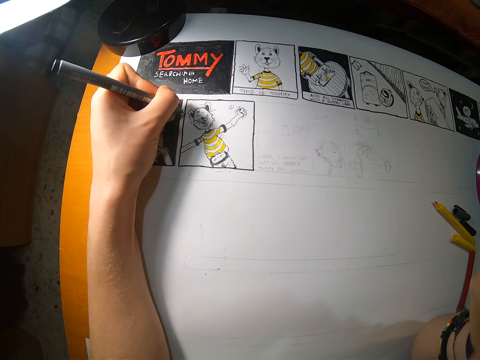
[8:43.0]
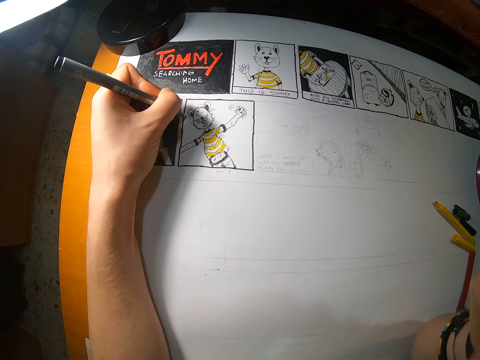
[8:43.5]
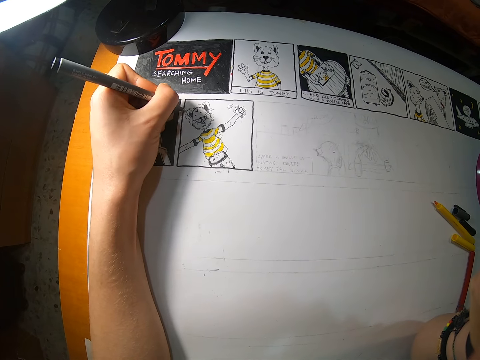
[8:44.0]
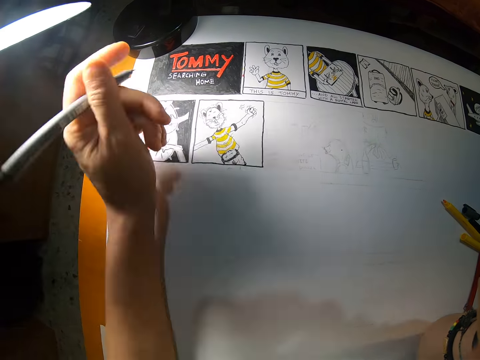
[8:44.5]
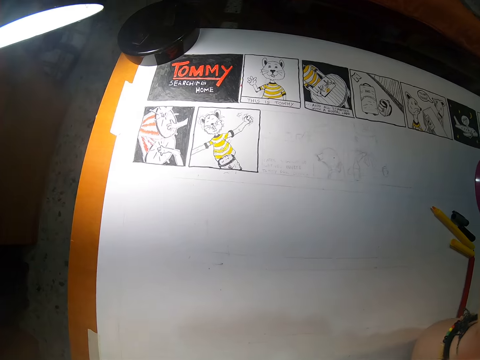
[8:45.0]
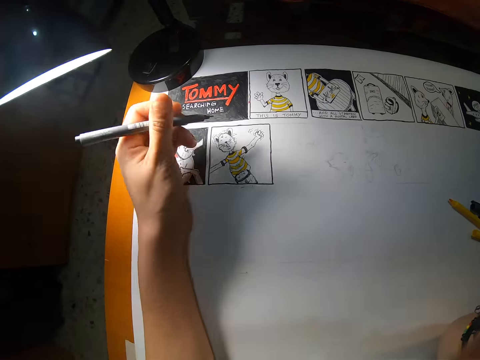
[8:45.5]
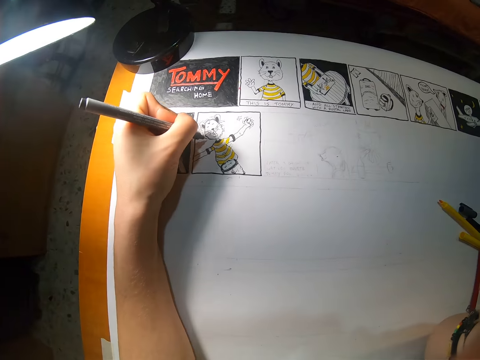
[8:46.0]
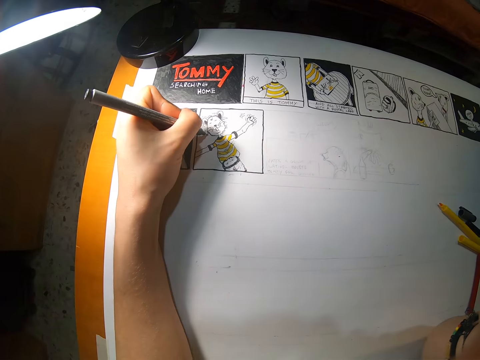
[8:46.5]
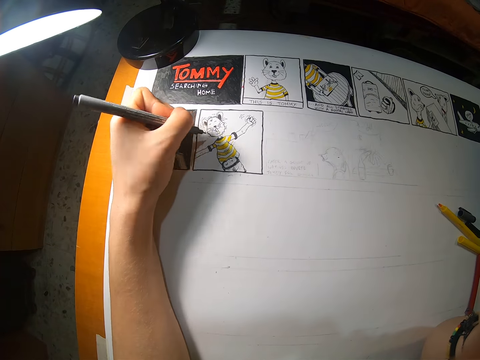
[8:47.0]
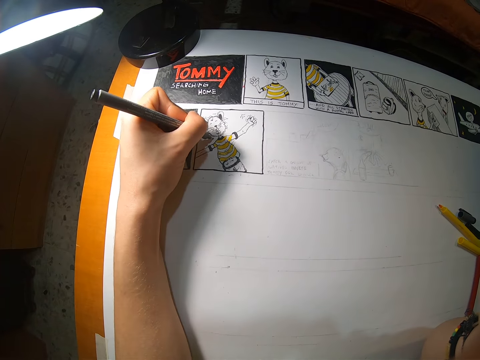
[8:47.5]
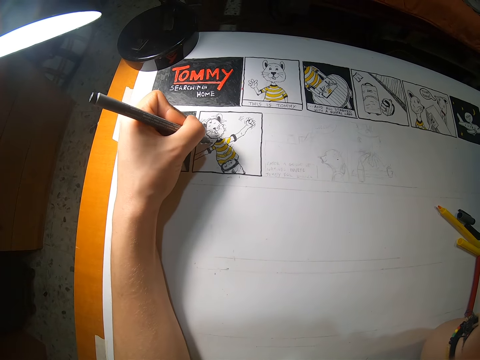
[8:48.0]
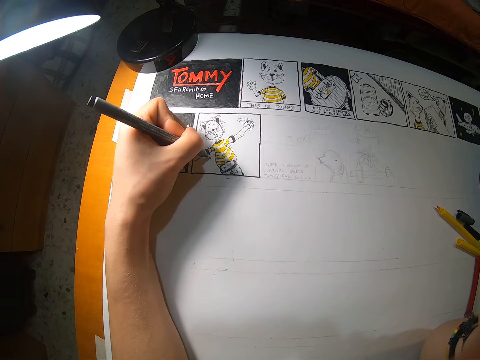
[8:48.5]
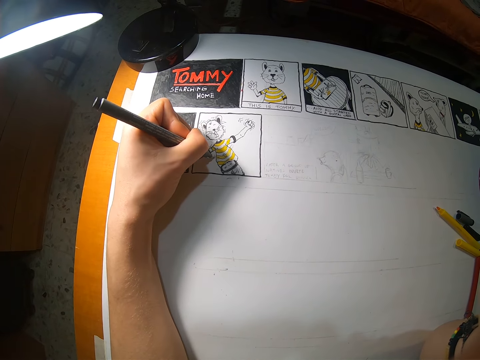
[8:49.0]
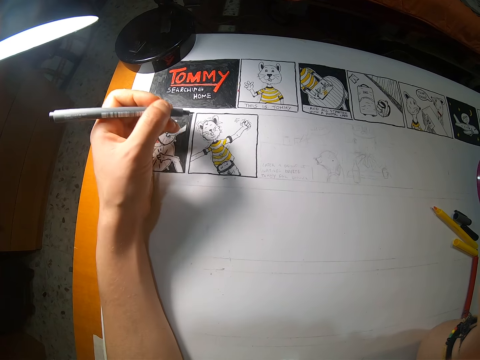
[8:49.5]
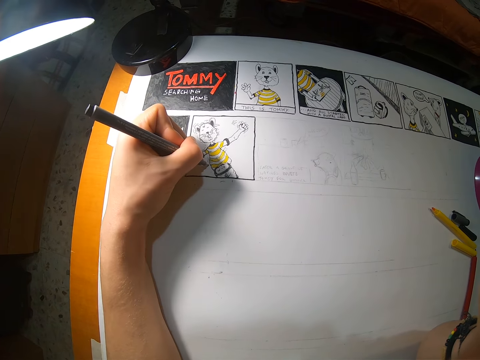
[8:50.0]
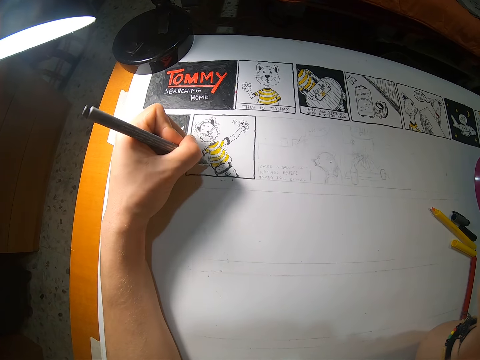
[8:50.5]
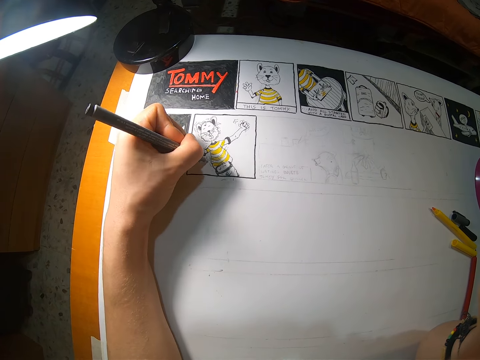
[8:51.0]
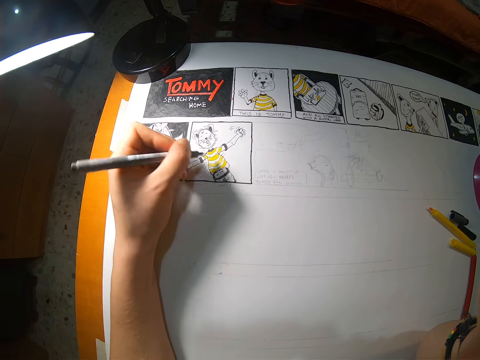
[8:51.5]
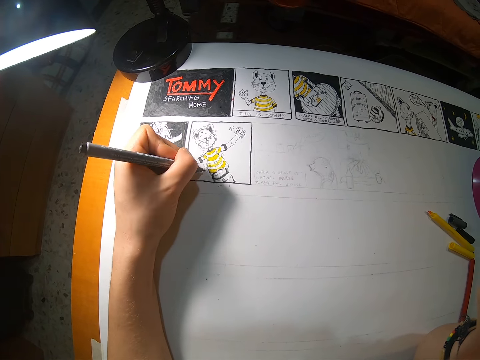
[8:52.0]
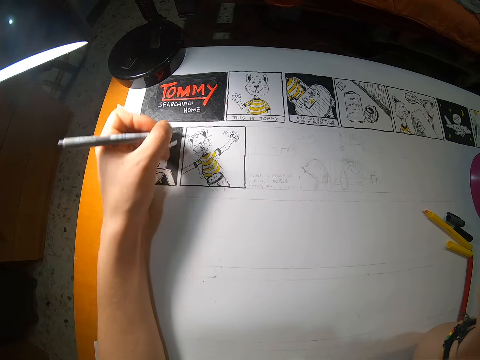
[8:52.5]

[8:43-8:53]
The camera wearer lifts another marker from the drawing book. He places his left hand on the drawing book. He draws on the drawing paper with a marker.

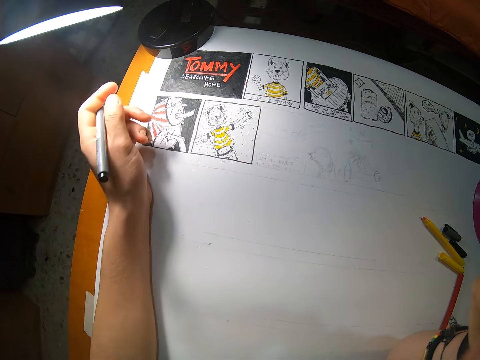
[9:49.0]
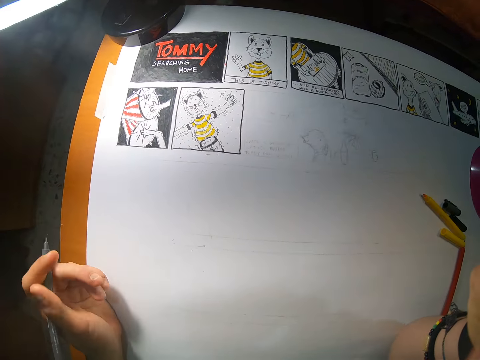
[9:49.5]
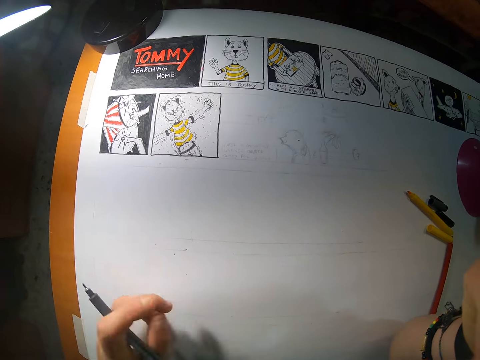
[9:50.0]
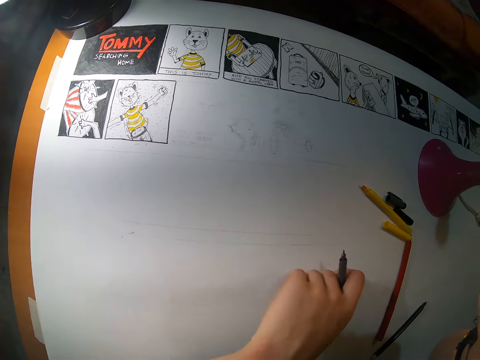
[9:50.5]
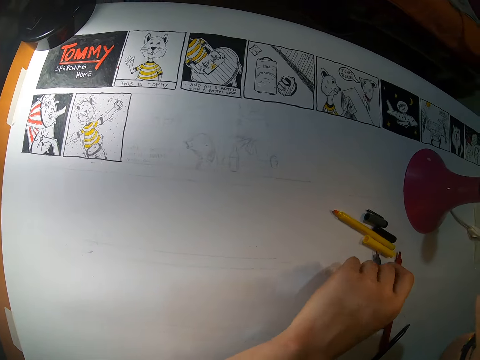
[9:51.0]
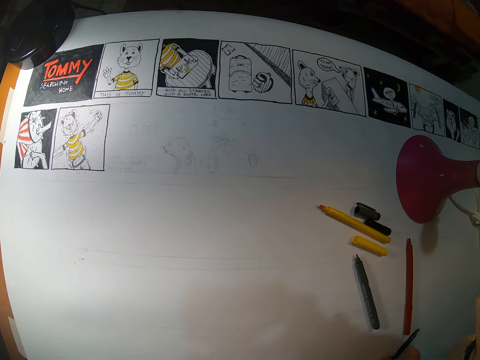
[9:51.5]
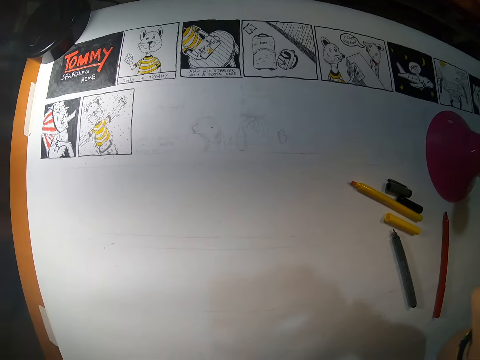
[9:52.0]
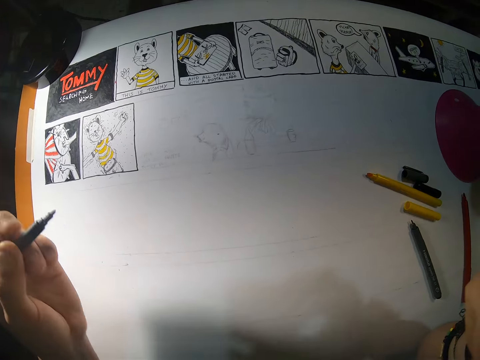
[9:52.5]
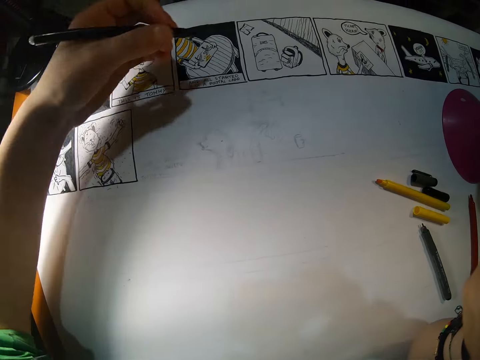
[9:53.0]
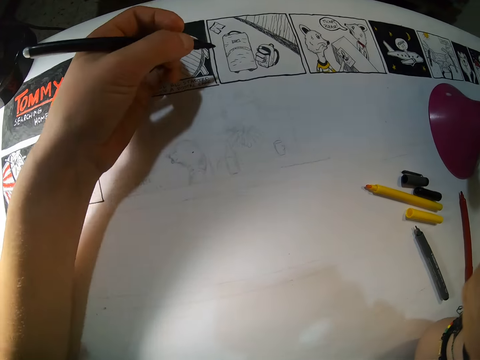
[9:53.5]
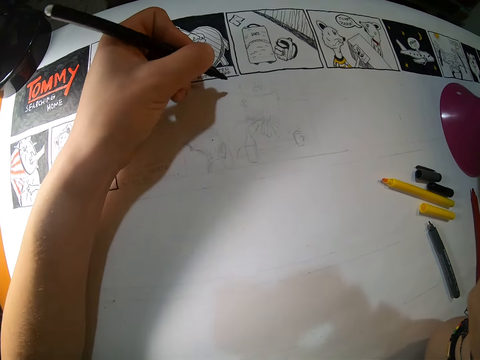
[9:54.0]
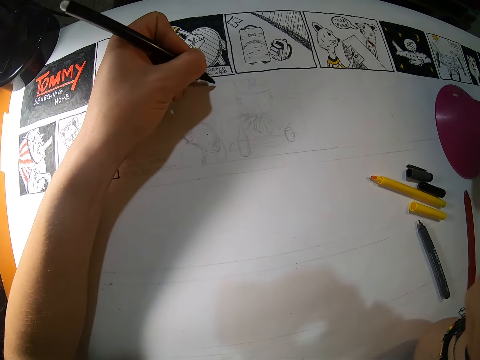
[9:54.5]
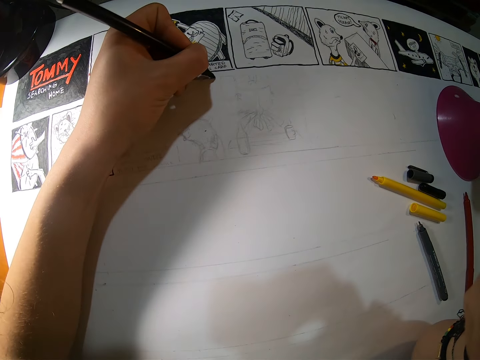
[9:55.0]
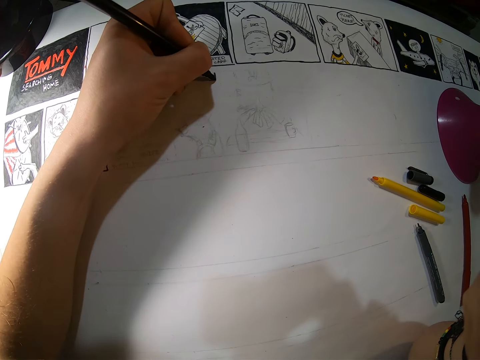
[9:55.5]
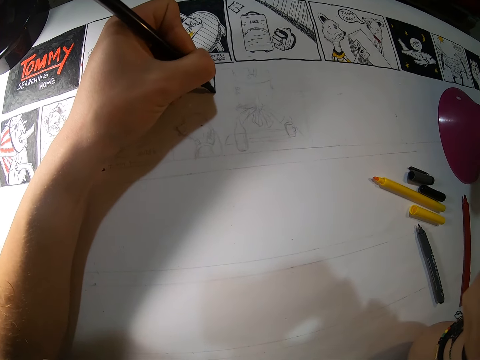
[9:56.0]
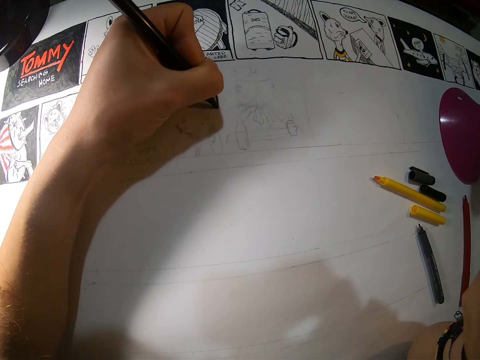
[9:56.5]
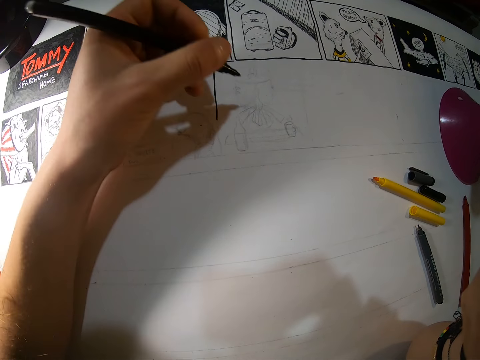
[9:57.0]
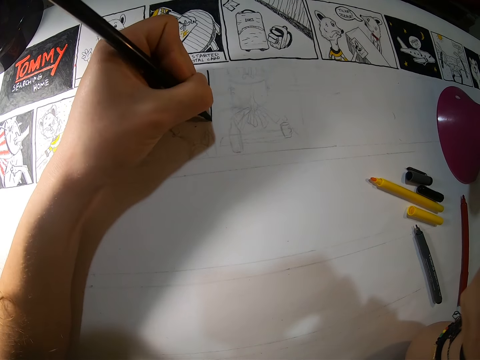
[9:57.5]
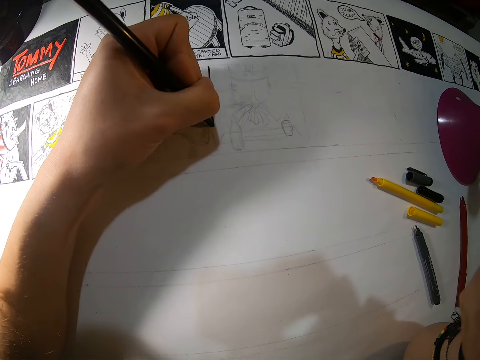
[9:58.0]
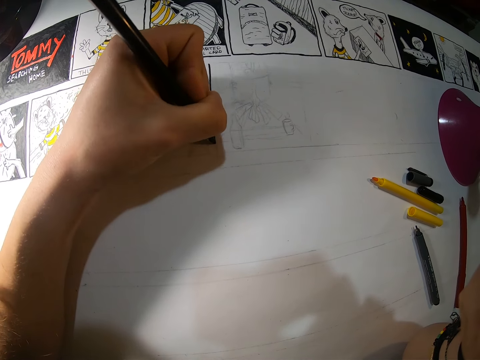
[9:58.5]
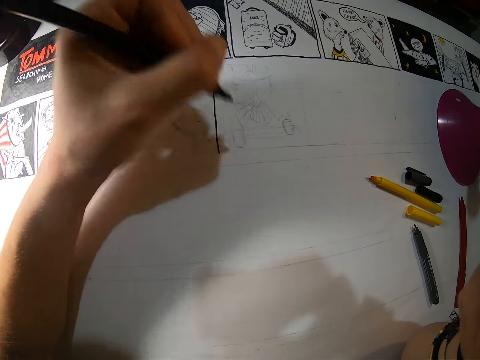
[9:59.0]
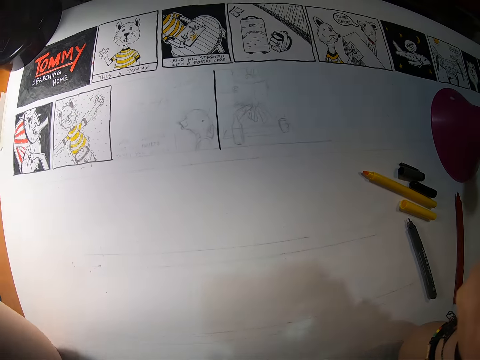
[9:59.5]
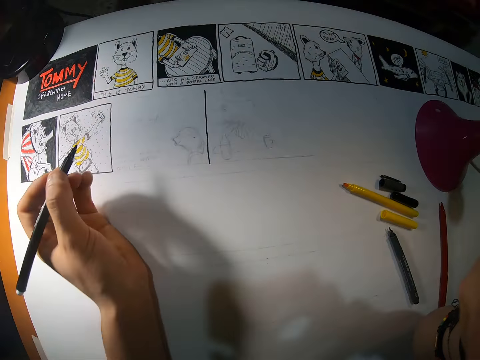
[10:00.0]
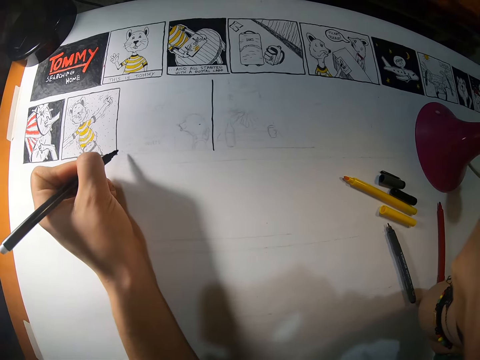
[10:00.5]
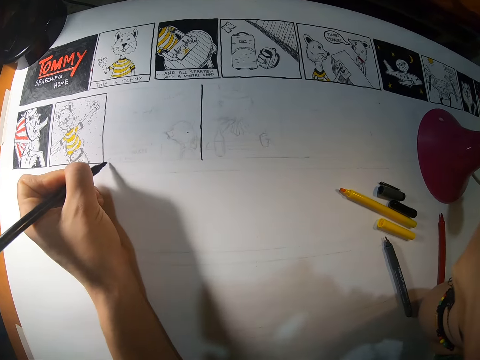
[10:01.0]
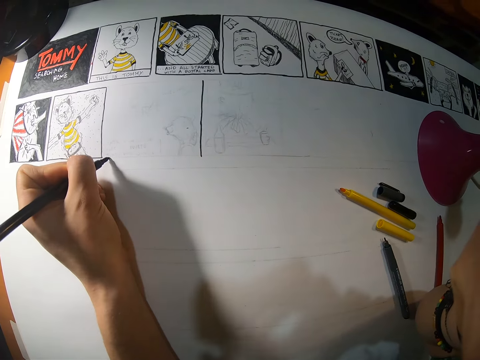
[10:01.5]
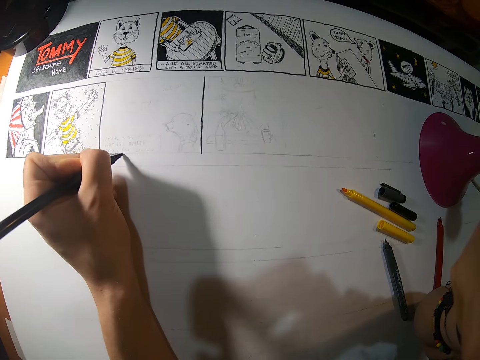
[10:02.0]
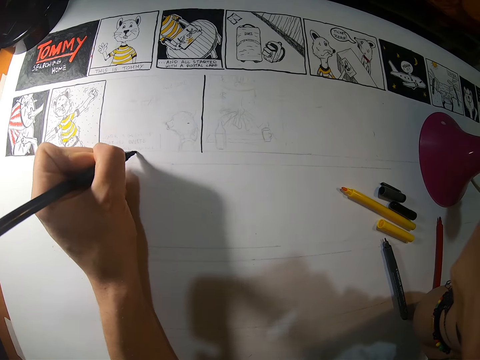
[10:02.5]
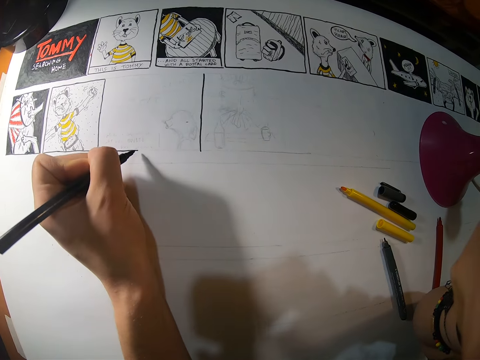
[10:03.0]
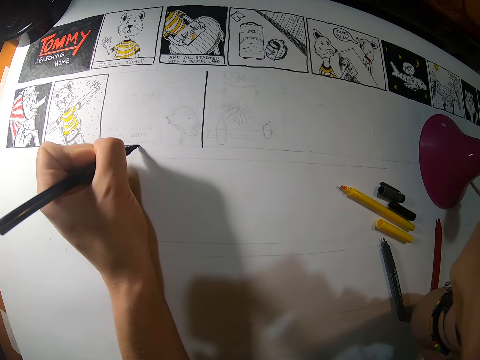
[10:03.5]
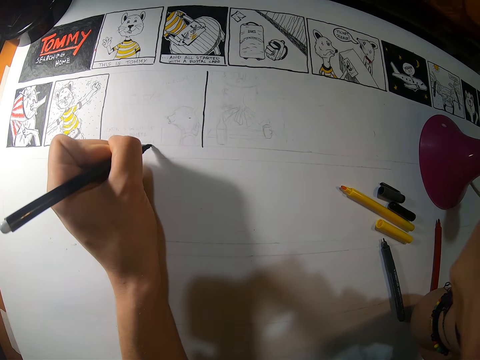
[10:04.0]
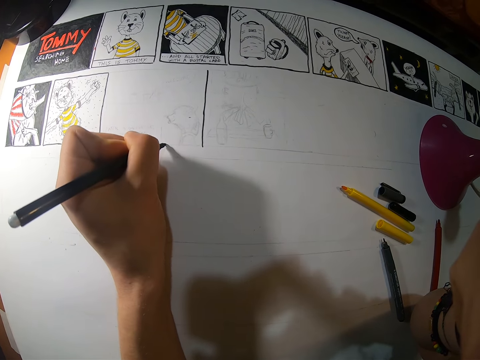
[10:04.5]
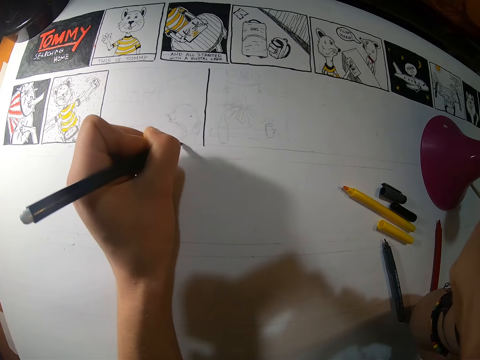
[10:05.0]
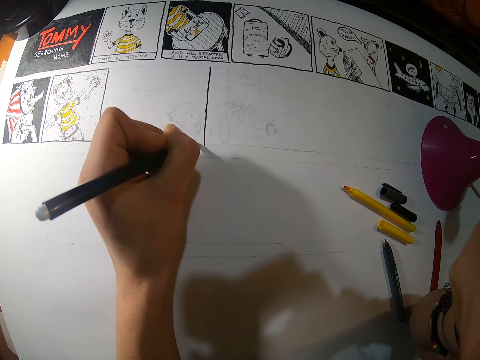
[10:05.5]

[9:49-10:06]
The camera wearer drops the colored pencil on the drawing board with his left hand. He picks up the colored pencil on the drawing board with his left hand. He draws with the colored pencil on the drawing board with his left hand. He raises his left hand. He draws with the colored pencil on the drawing board with his left hand.
